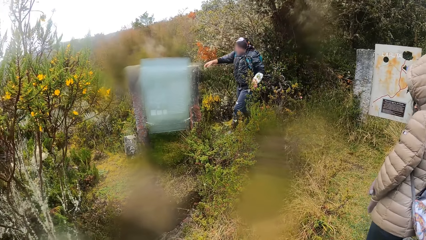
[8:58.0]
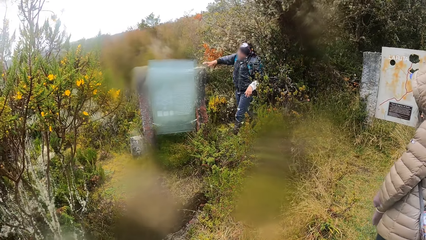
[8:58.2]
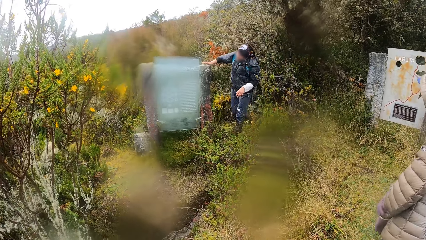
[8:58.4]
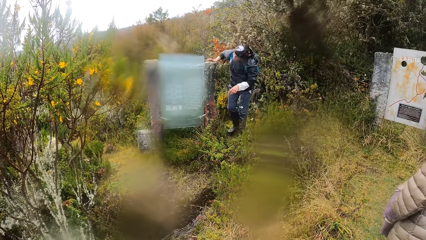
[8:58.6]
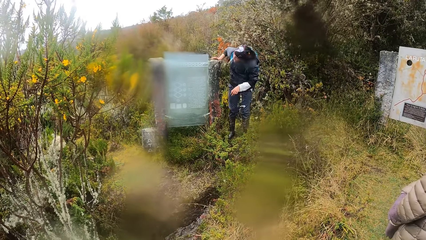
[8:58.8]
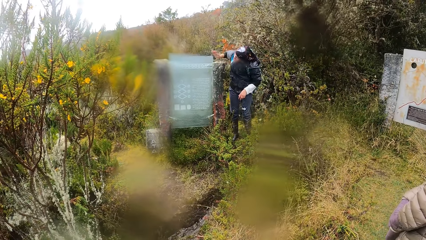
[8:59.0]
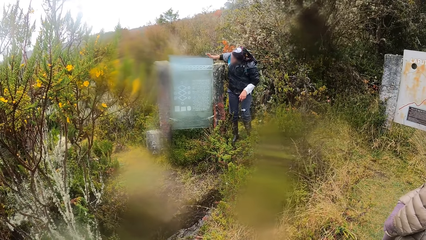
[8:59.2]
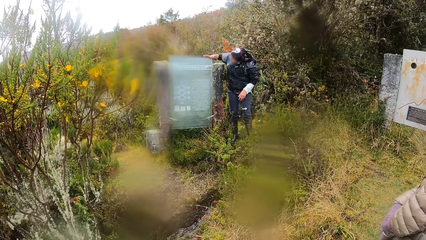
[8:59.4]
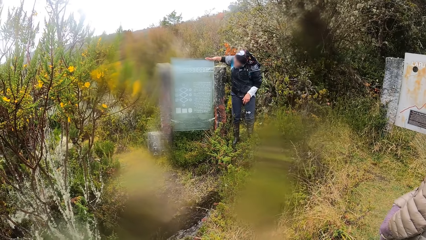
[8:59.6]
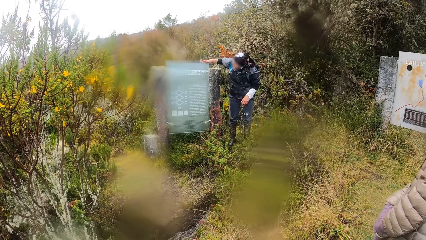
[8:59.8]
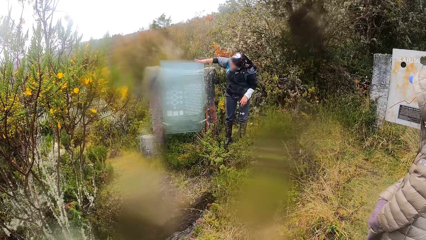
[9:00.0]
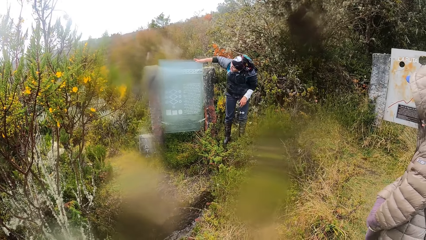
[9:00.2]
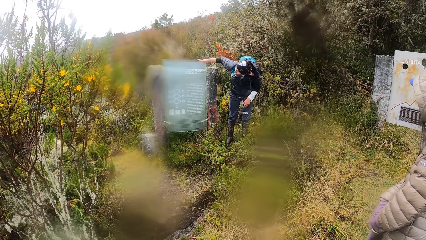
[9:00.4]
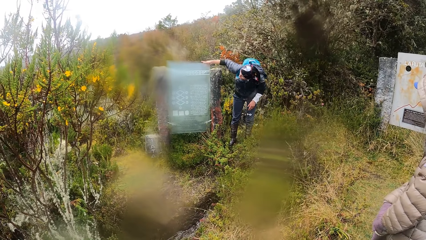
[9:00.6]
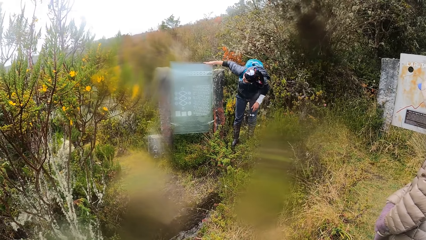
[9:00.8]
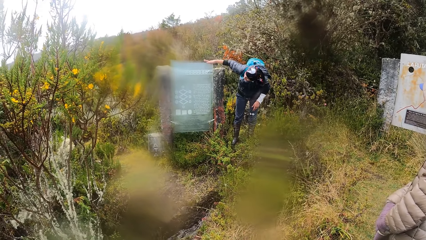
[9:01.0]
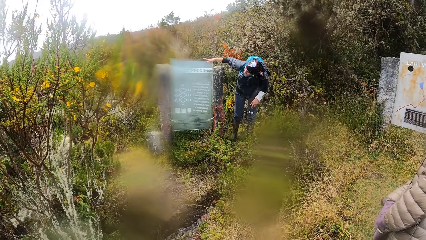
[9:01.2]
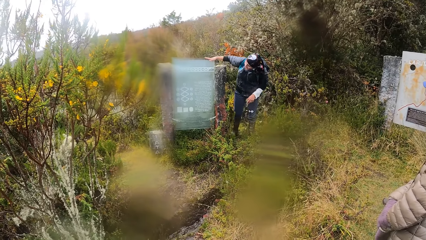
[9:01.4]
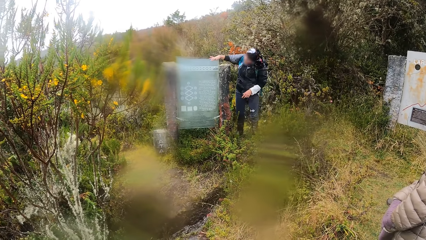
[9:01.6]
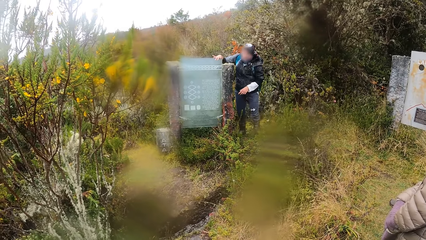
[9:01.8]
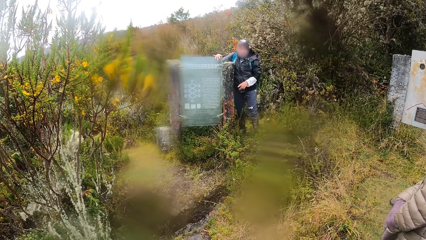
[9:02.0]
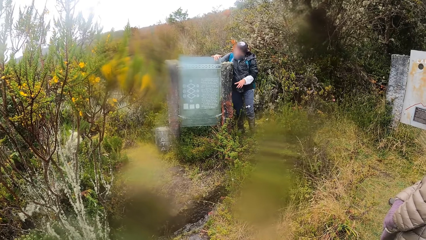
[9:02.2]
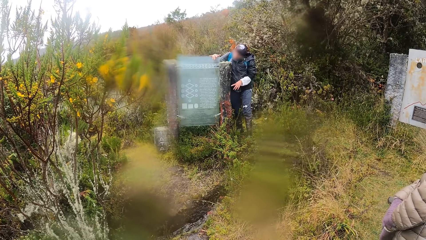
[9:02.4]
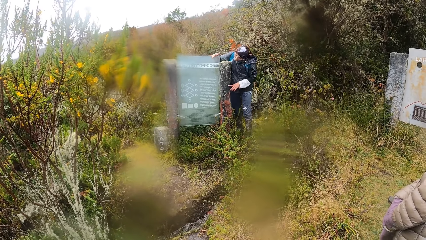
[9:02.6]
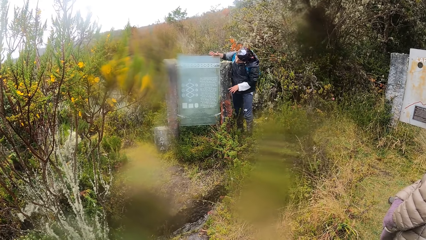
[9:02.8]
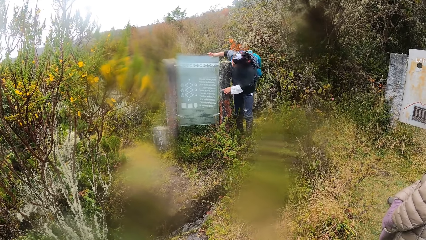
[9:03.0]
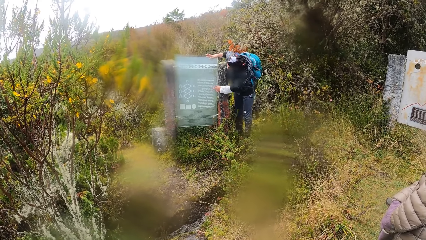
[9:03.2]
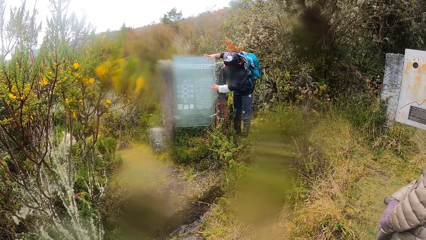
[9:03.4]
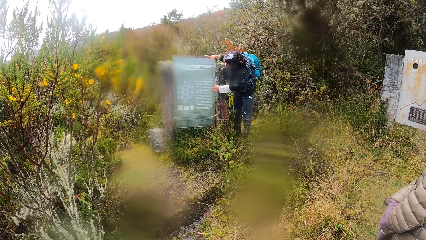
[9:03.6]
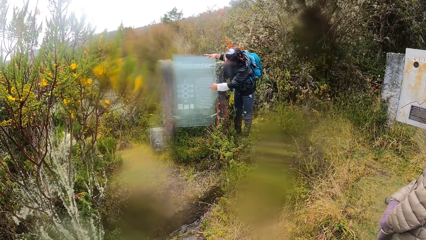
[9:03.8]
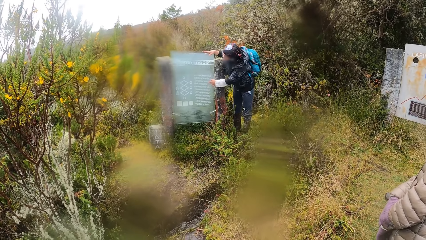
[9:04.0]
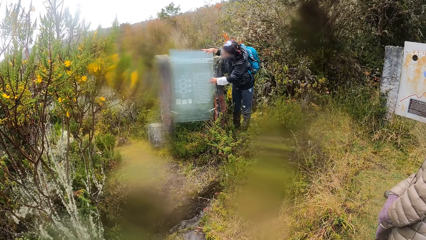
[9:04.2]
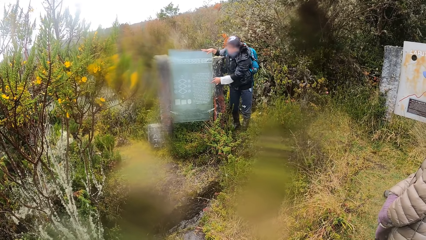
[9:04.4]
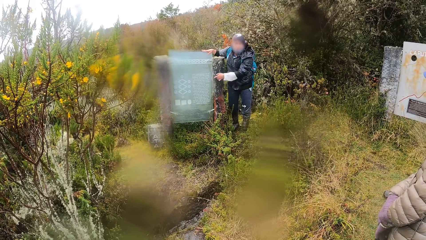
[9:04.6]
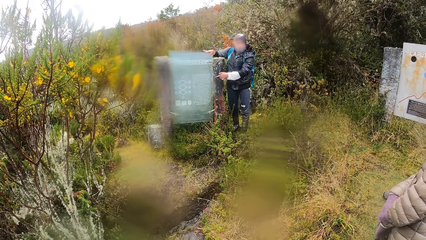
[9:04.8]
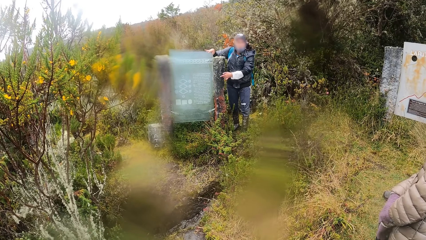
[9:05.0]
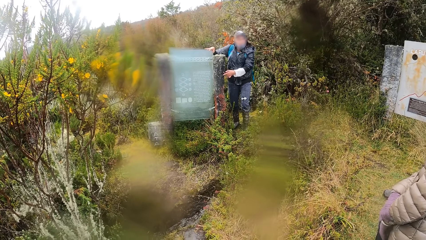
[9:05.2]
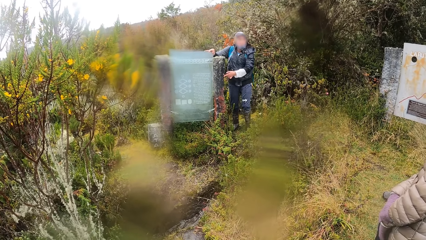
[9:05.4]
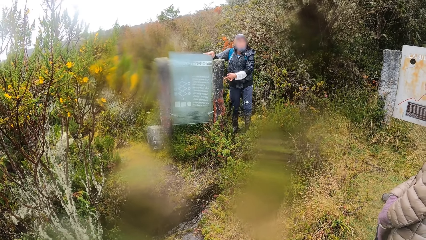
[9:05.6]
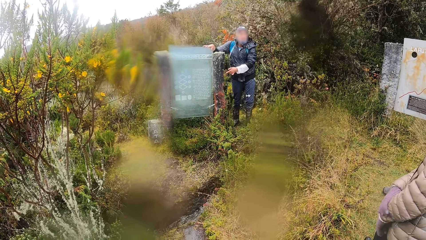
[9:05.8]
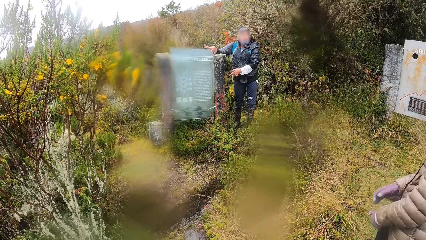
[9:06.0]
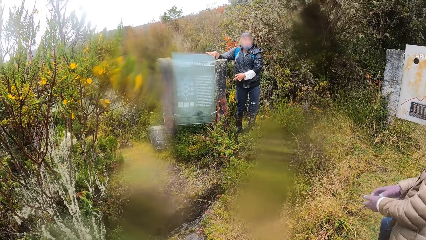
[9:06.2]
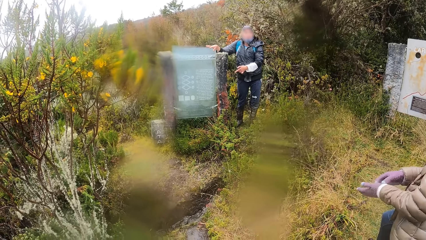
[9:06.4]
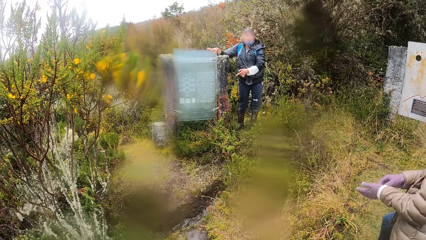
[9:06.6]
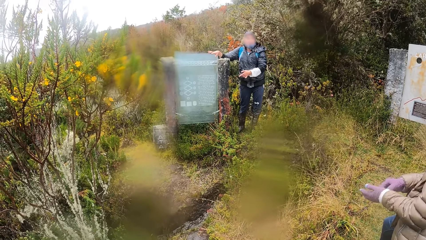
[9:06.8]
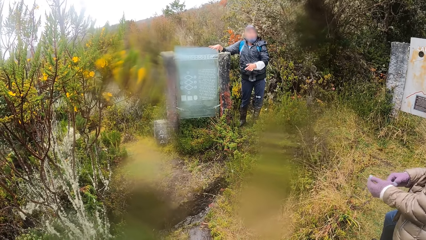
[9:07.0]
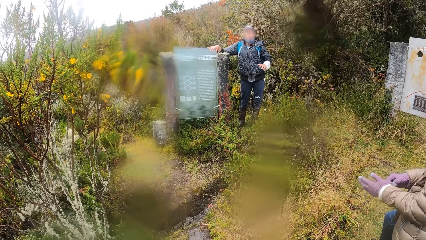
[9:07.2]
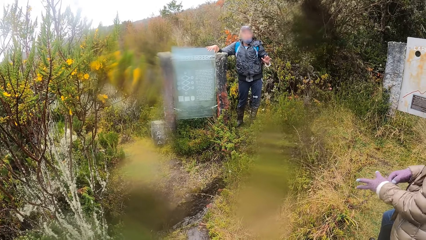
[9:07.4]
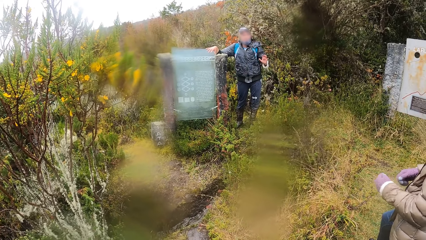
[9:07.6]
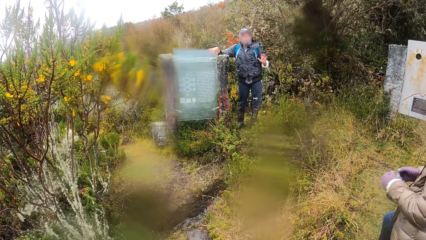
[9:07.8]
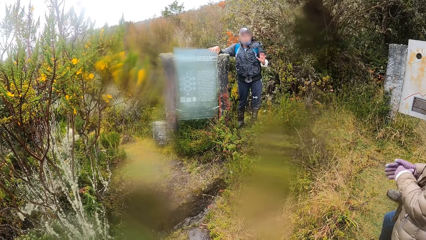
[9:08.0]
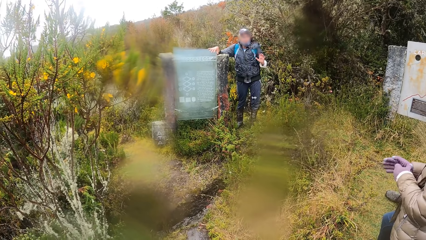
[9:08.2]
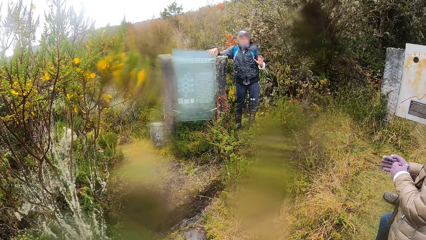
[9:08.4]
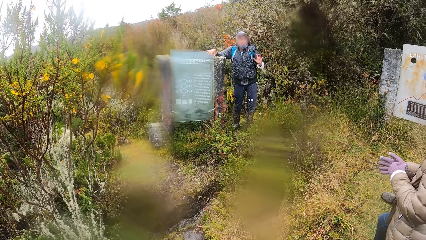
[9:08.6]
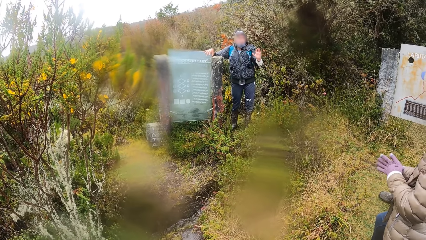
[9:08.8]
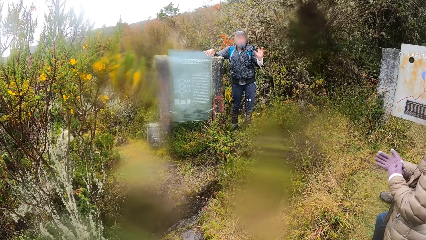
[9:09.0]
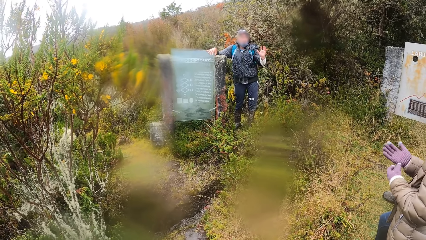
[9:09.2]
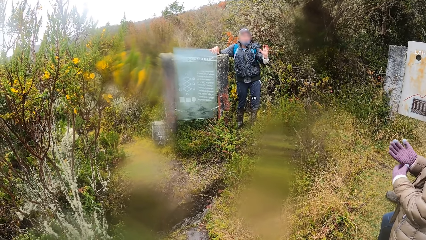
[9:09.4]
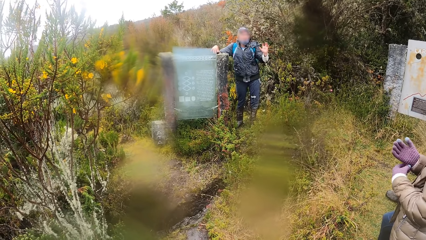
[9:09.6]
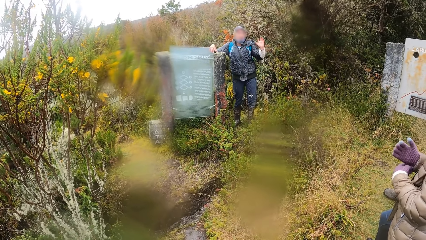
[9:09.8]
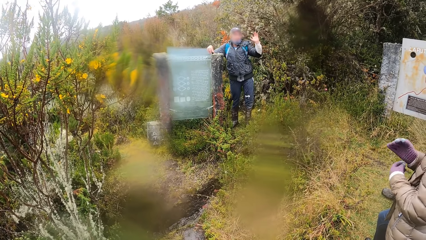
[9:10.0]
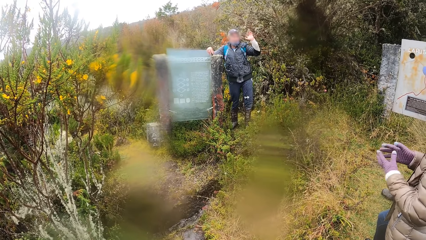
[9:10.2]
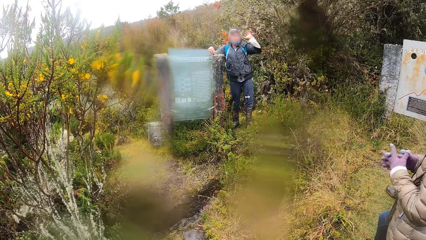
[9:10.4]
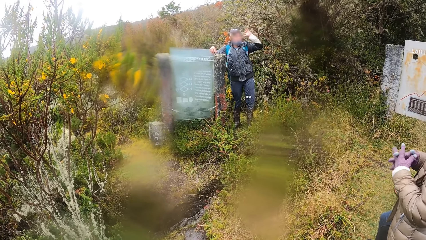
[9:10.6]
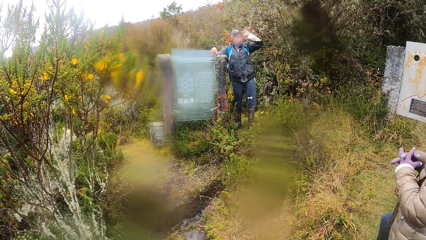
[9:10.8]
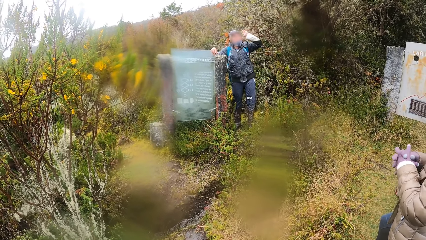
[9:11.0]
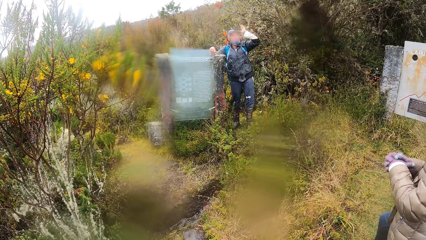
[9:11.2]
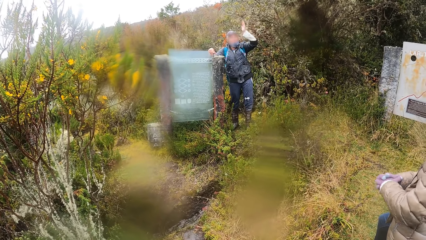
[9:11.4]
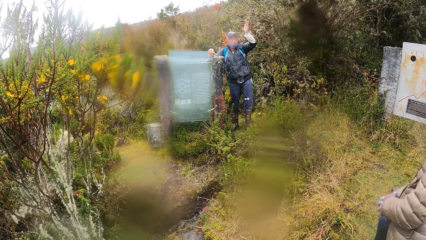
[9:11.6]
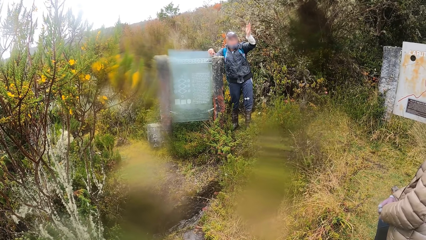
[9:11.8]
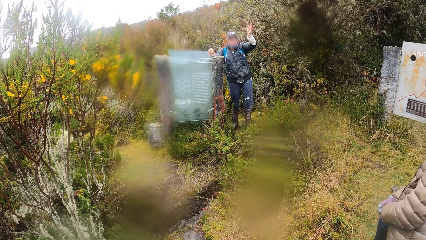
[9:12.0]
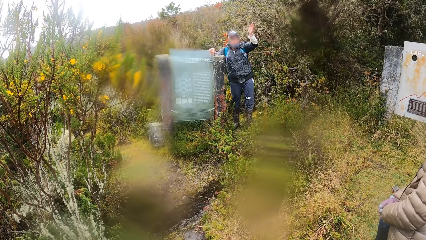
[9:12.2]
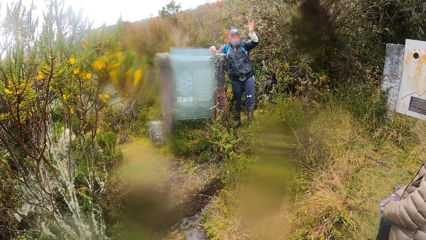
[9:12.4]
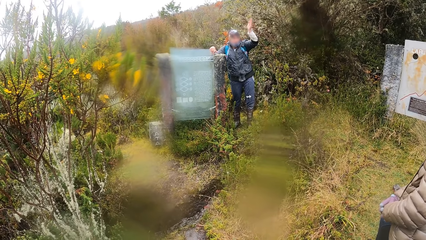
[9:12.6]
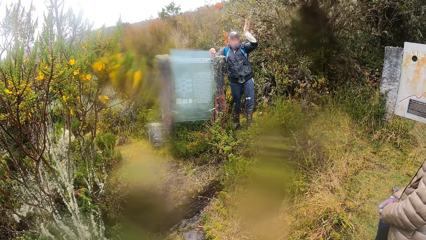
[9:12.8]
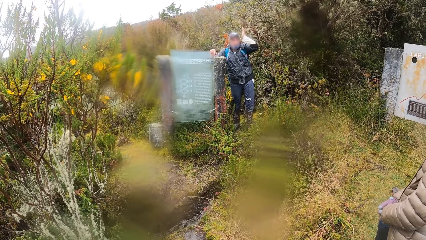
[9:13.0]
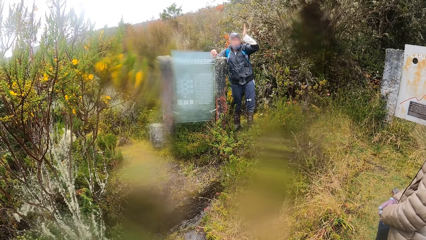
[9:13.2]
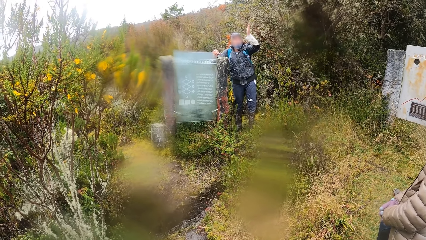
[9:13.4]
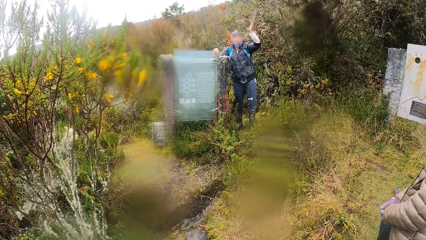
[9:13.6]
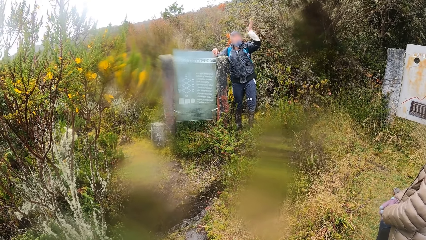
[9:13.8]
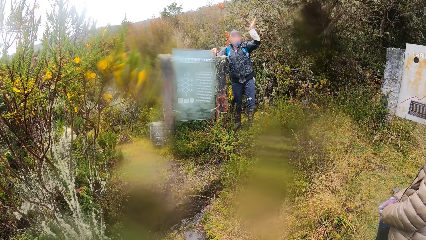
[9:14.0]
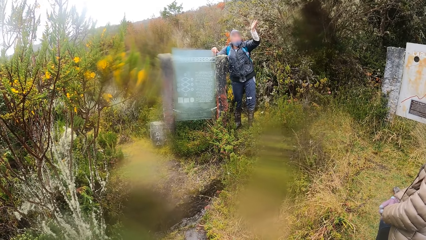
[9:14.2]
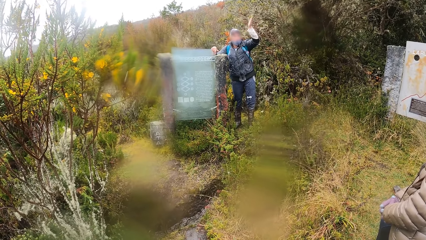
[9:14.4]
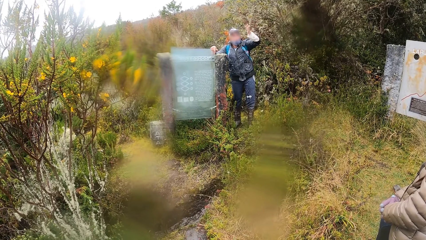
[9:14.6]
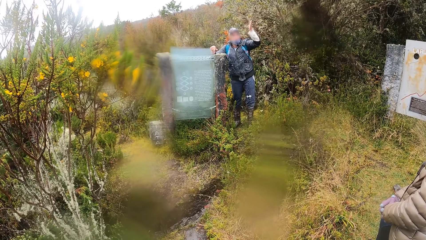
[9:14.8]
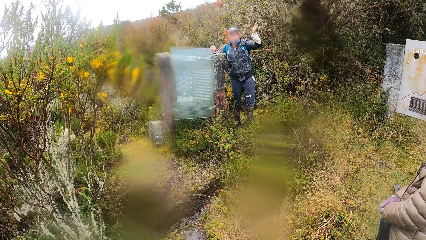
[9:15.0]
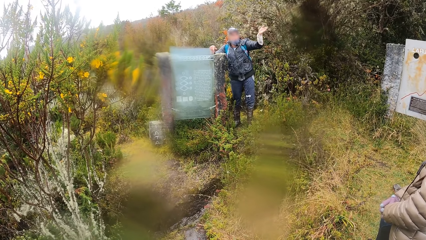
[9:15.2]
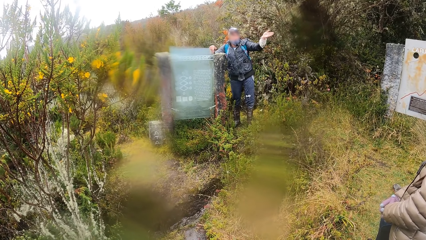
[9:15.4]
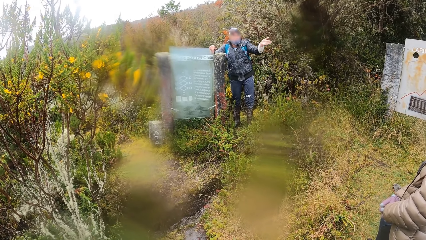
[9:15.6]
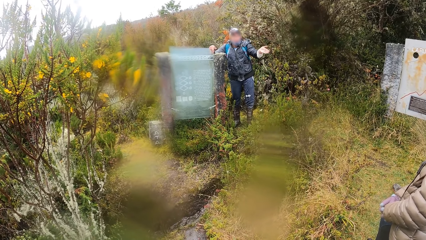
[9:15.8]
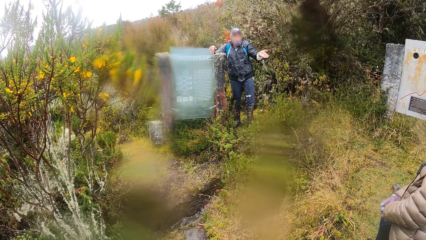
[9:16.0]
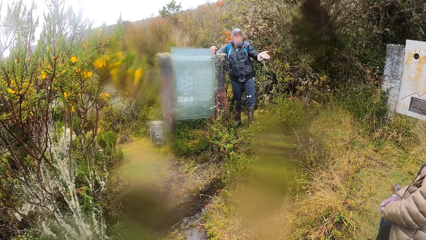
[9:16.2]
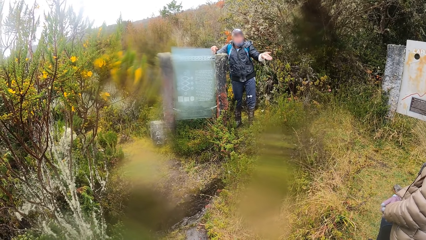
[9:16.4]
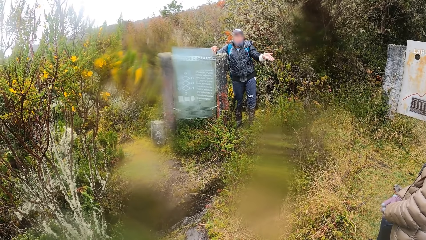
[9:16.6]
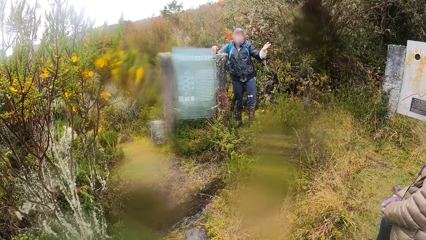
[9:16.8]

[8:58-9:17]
A man looks around. The man moves the hand.
